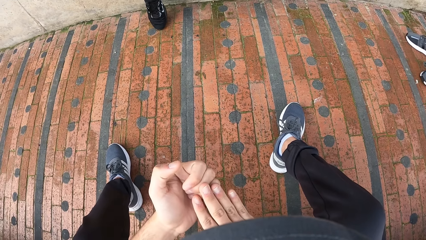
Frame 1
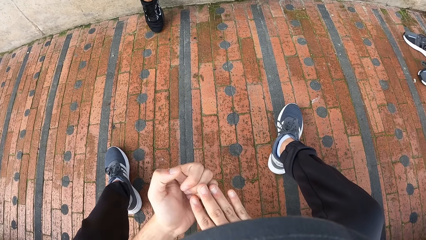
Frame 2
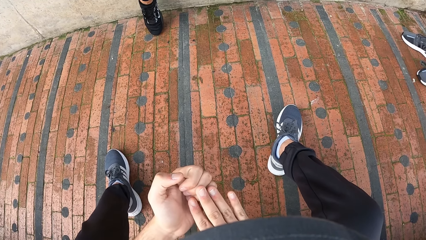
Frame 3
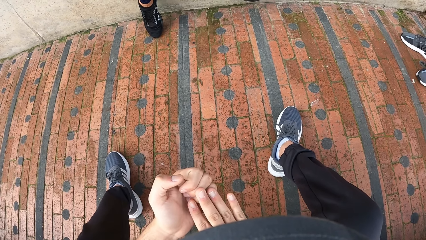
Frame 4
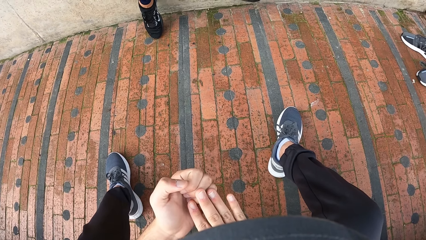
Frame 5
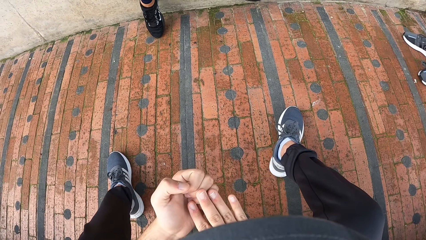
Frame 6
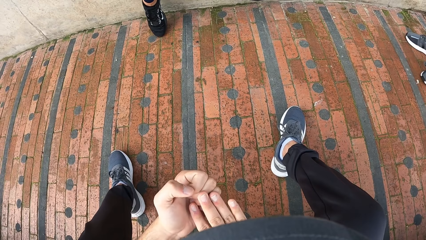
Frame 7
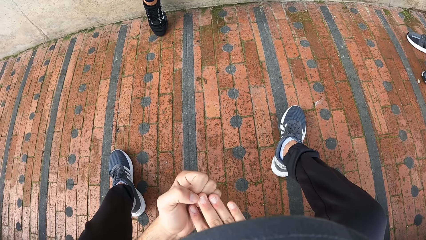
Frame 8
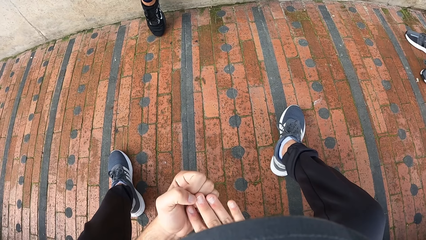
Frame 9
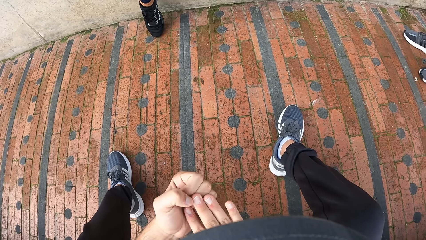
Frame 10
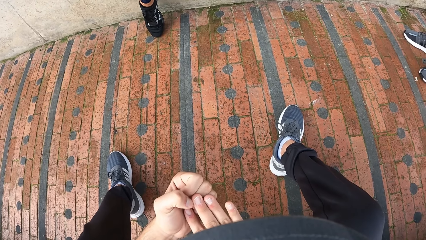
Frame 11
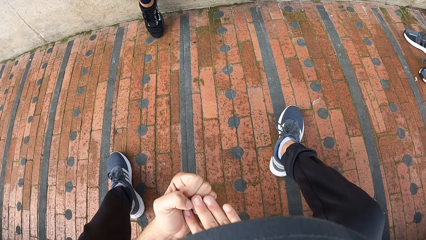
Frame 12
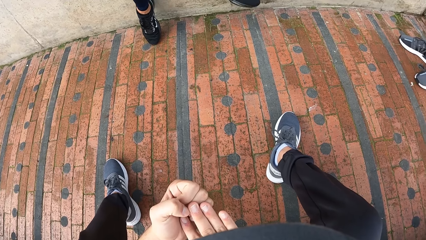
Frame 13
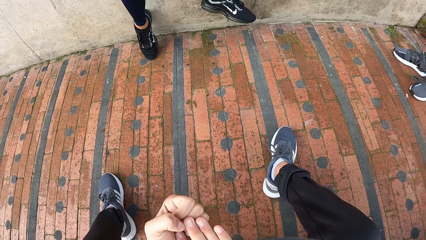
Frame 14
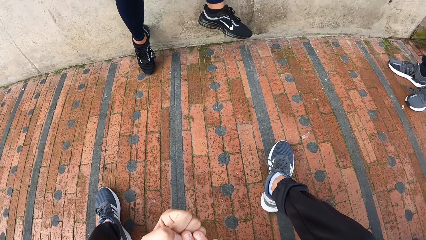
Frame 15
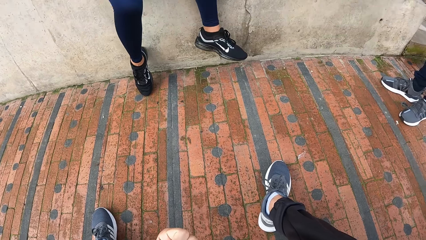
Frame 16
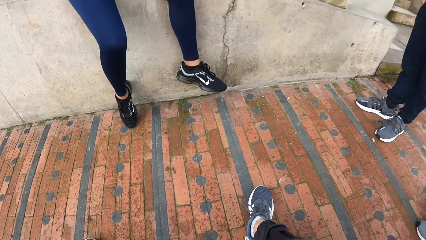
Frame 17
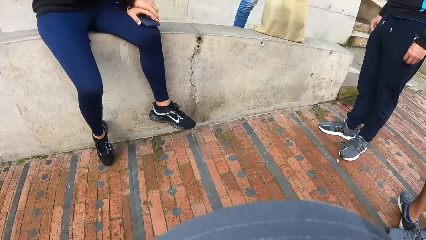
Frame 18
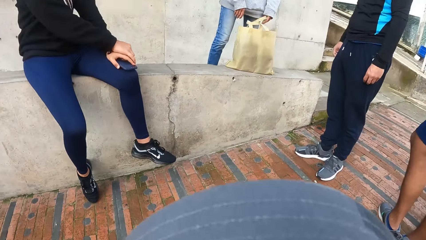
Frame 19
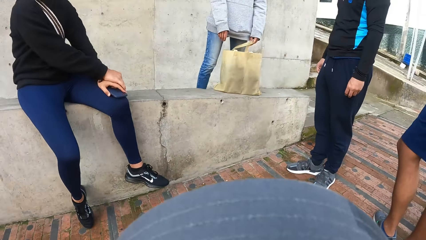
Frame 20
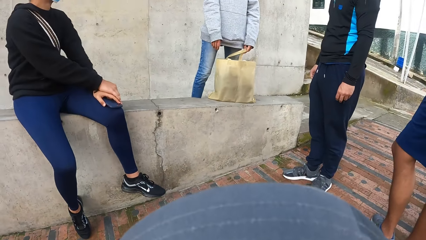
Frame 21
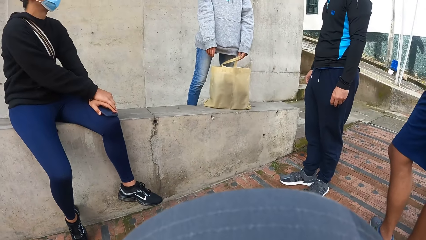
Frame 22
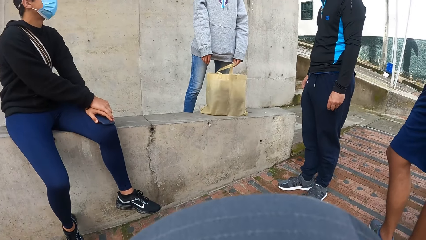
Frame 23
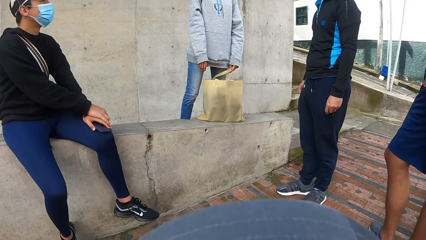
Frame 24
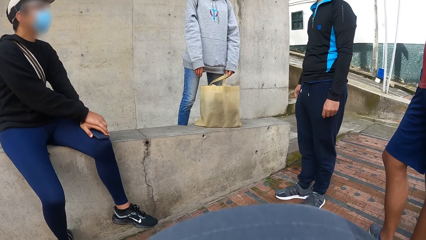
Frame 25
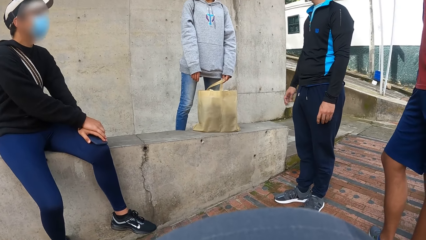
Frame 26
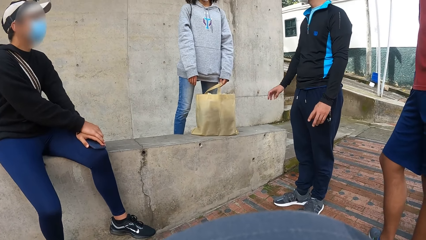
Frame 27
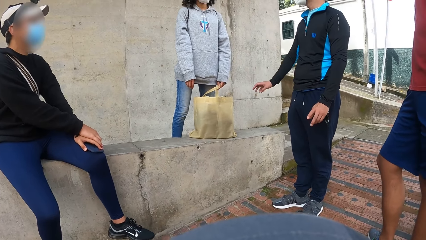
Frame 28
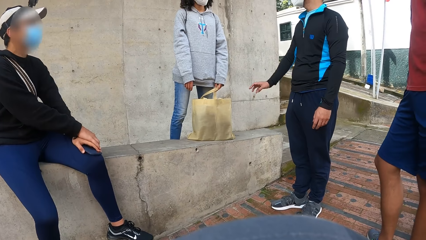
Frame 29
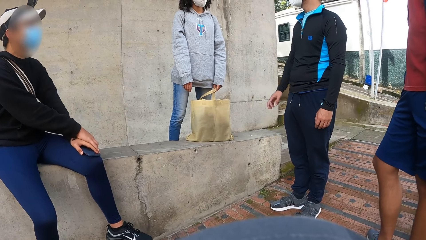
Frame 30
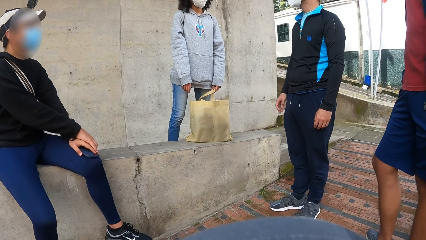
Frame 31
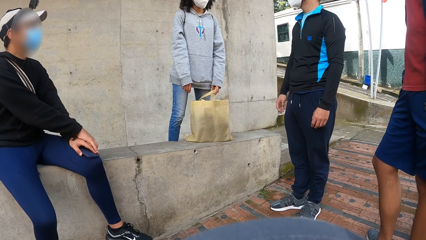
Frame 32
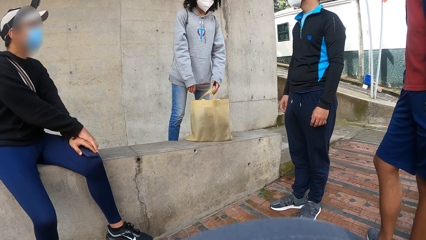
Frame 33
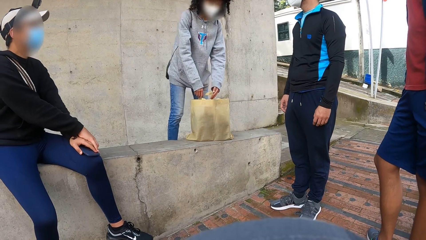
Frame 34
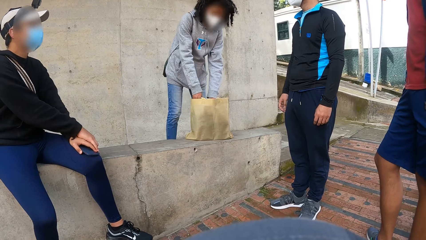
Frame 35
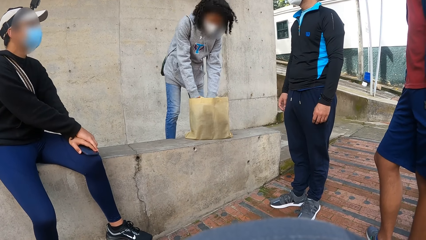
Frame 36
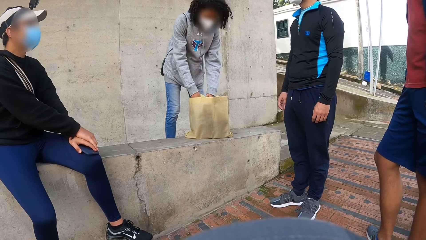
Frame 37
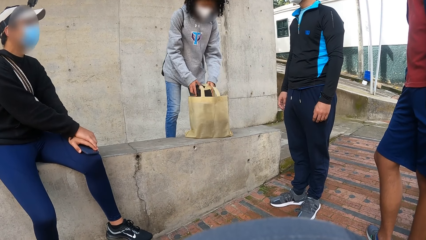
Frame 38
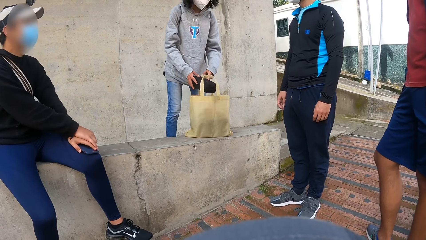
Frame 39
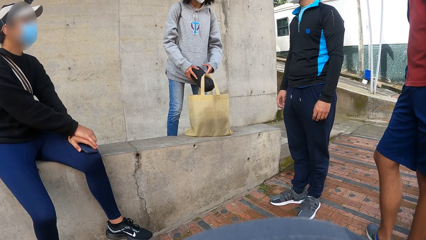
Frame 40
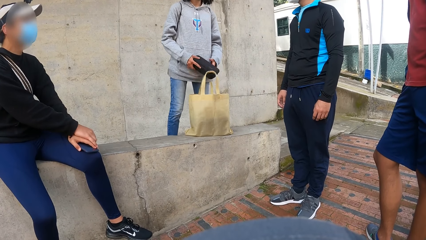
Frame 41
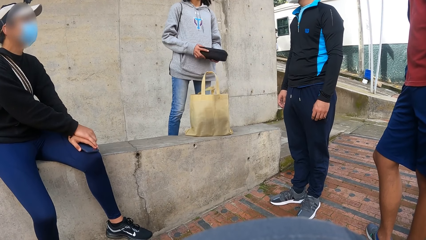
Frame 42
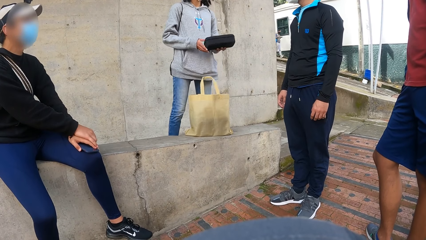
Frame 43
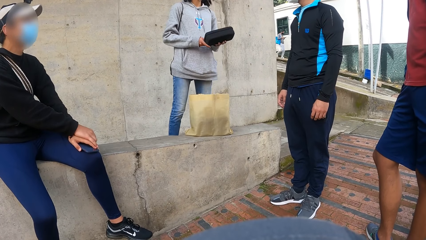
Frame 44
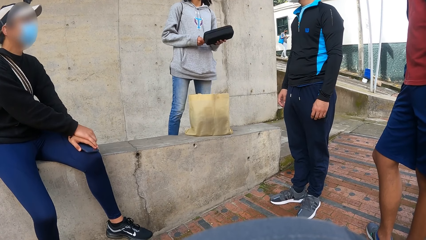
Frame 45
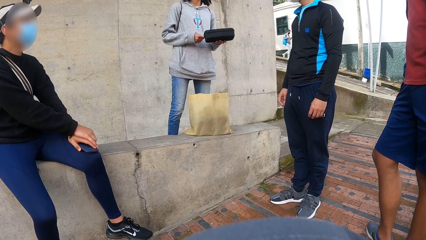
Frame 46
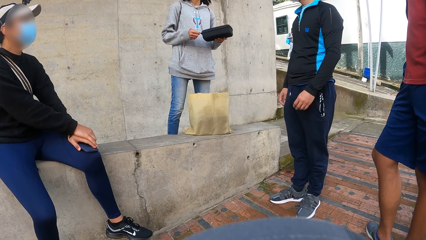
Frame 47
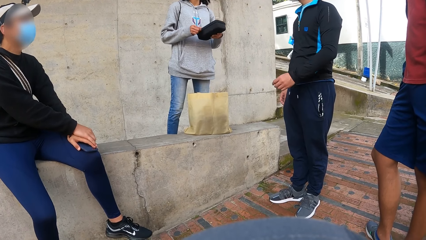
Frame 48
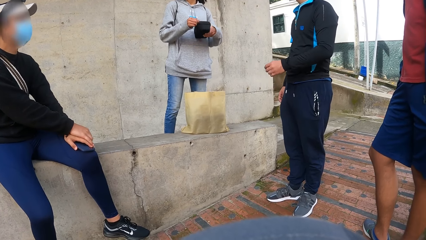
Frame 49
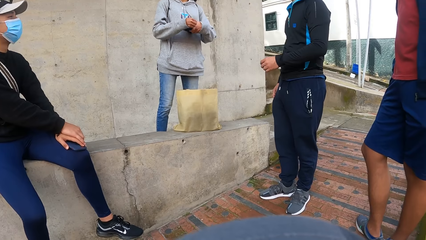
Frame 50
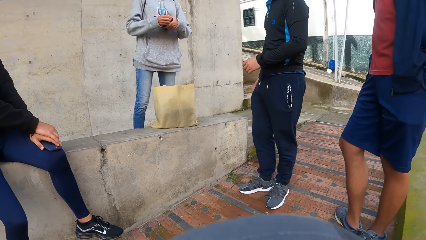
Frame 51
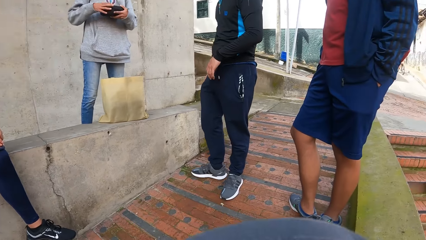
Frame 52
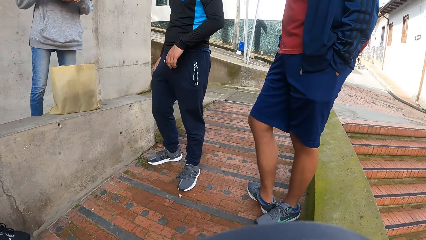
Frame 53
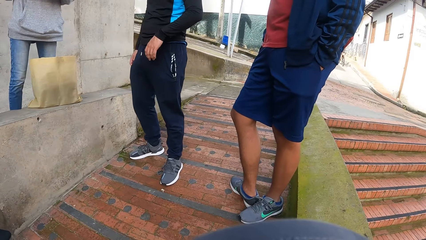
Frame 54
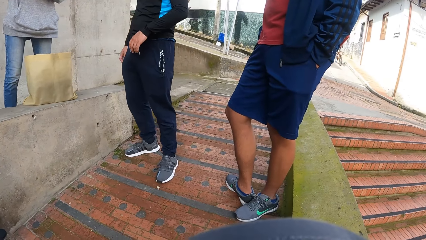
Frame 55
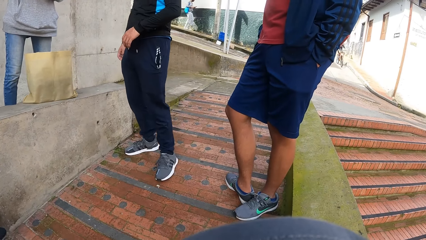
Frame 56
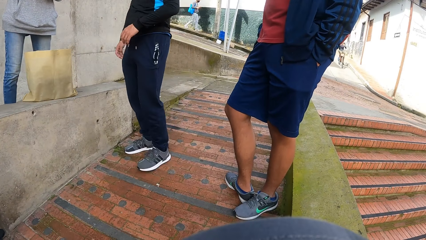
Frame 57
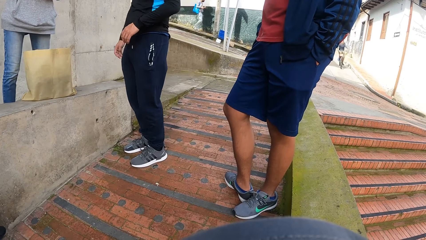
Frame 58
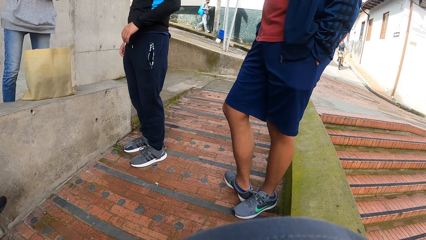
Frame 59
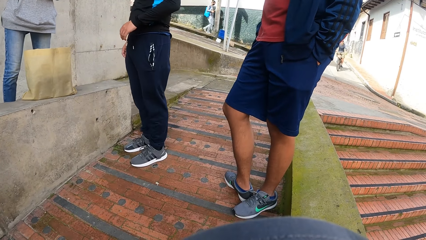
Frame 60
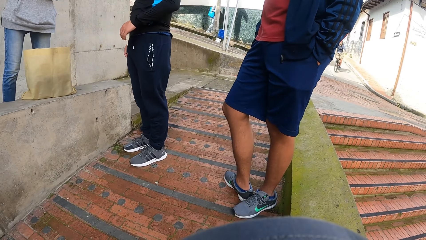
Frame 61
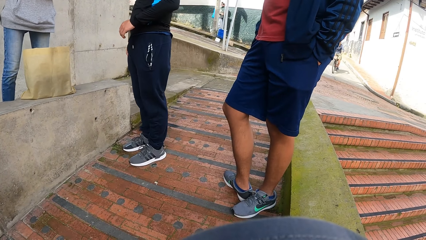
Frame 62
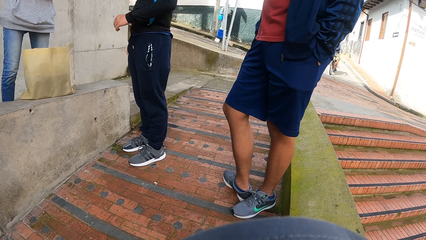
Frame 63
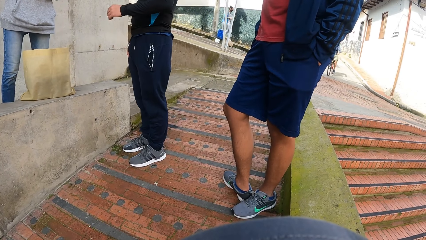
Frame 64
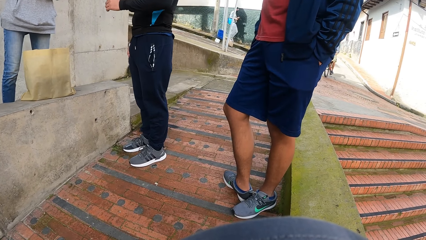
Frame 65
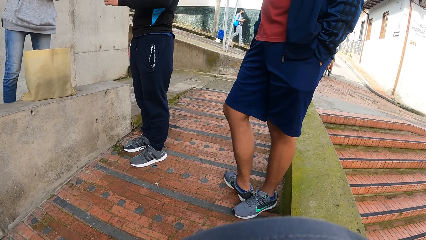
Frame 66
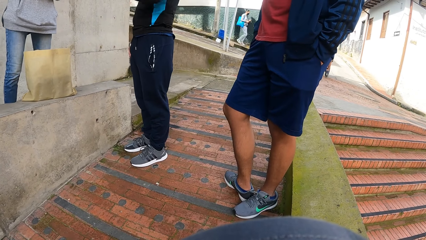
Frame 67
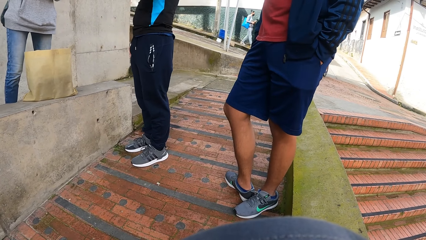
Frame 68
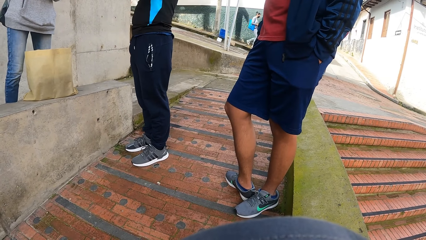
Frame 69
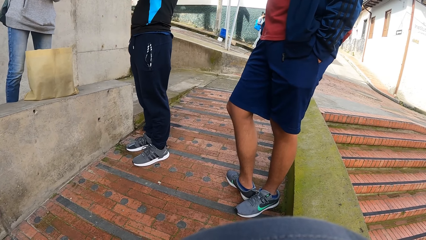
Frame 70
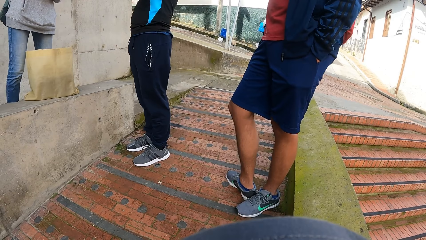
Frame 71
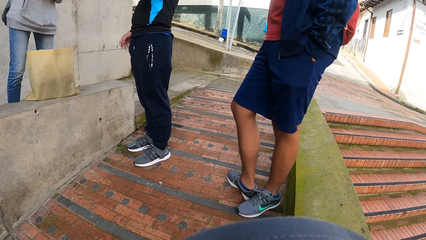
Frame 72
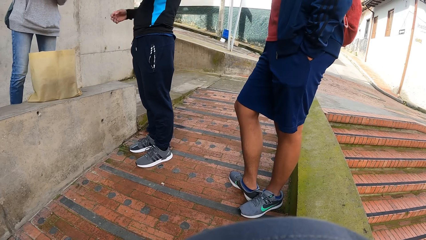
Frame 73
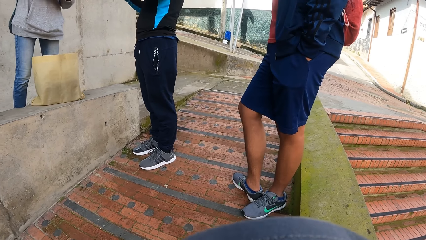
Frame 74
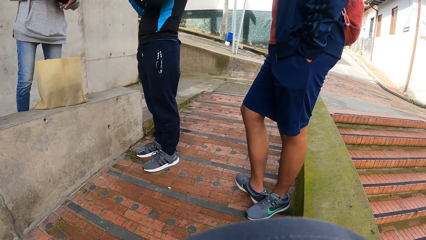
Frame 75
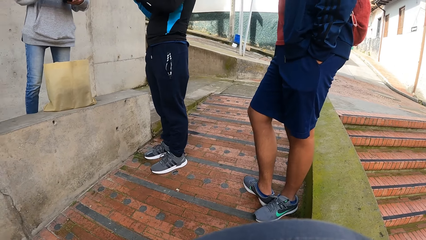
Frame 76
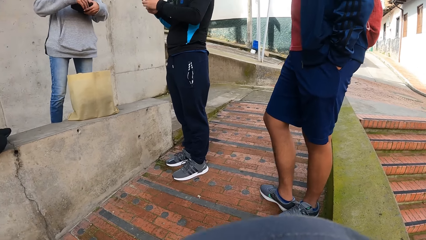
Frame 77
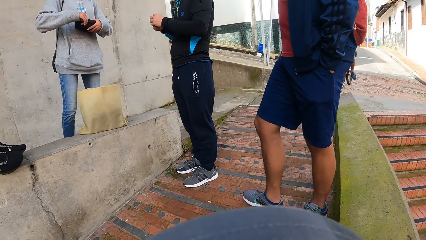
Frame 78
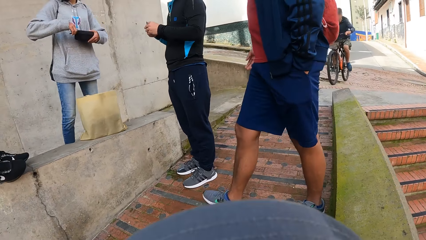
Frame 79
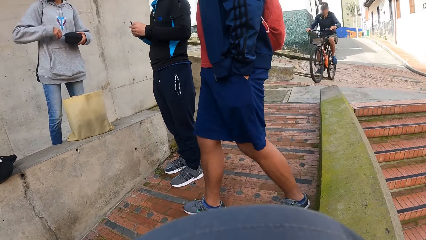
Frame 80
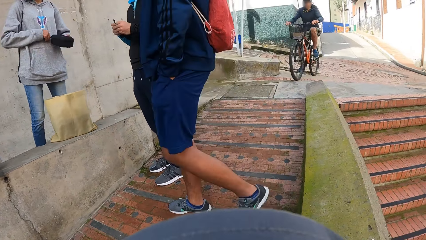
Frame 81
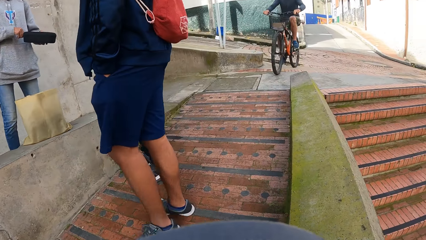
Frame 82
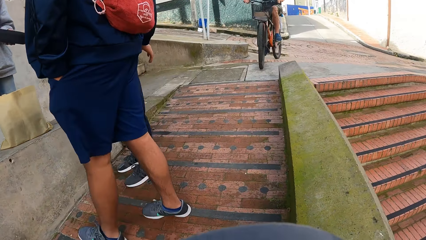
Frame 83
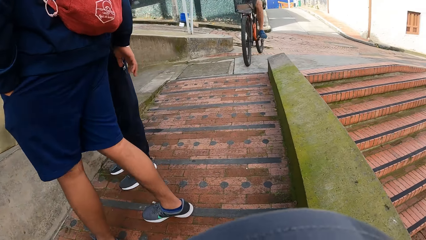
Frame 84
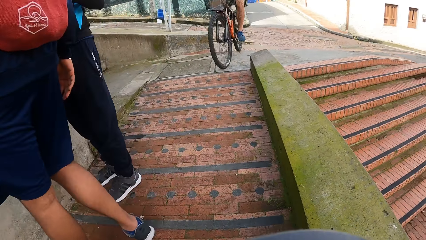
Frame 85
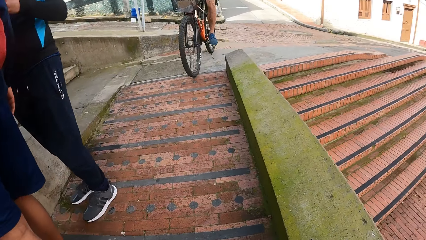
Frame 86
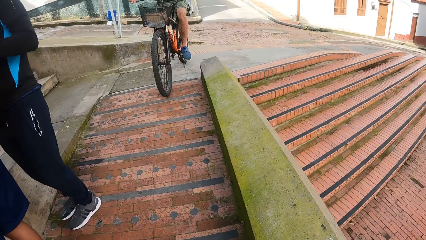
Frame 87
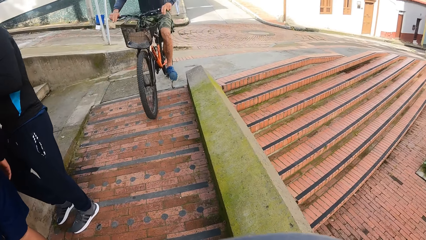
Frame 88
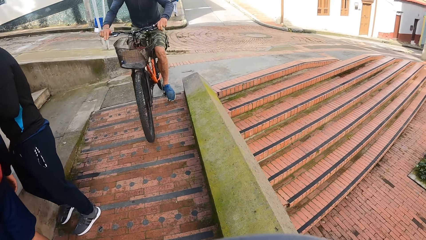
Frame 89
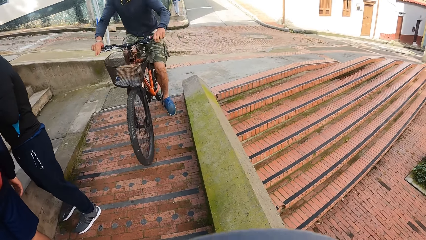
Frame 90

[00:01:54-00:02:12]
The camera wearer looks at a man. The man removes a purse from the bag with his hands and opens the zip of the purse with his right hand. The camera wearer looks at the floor.
